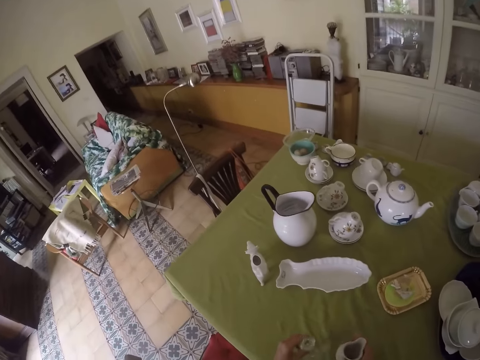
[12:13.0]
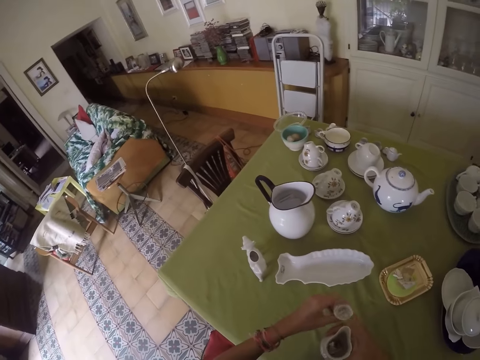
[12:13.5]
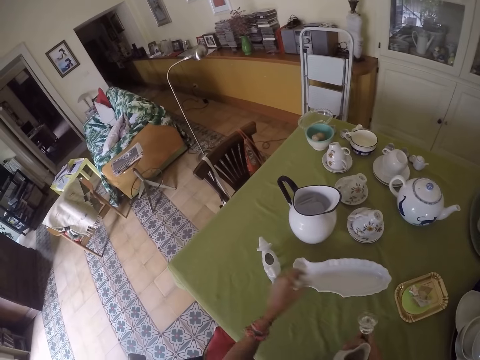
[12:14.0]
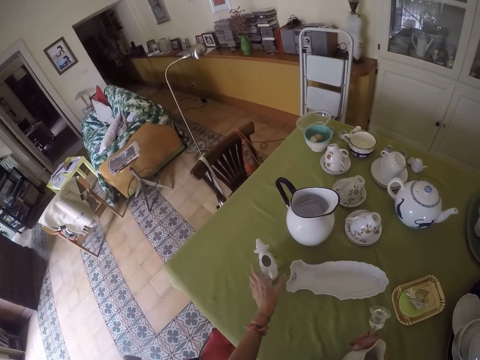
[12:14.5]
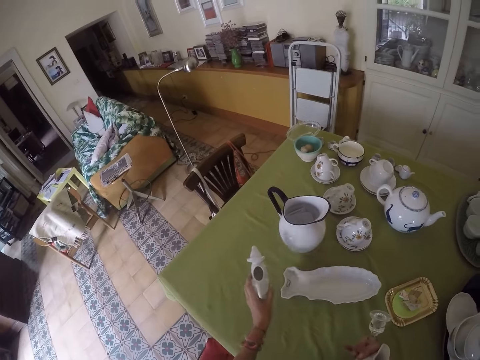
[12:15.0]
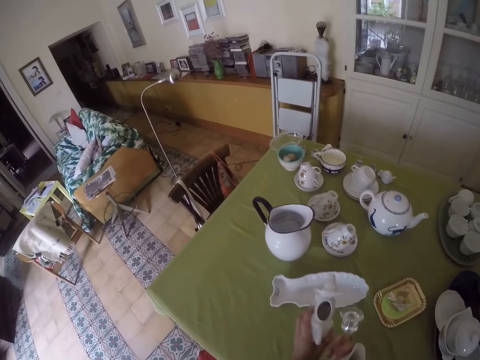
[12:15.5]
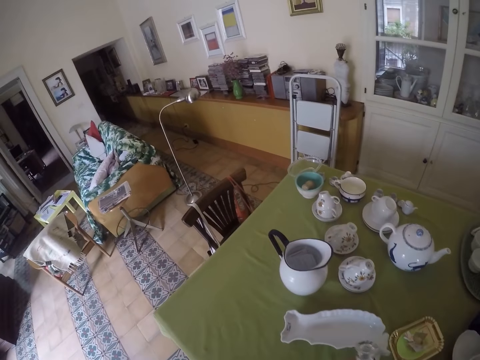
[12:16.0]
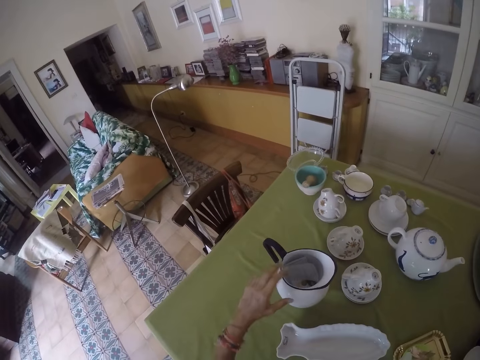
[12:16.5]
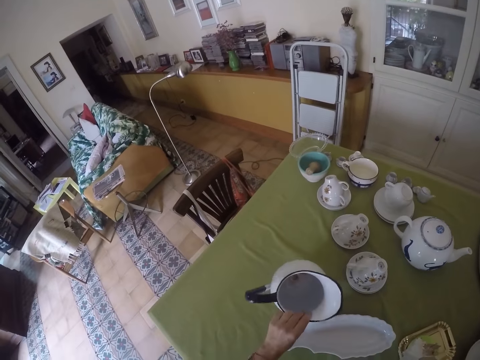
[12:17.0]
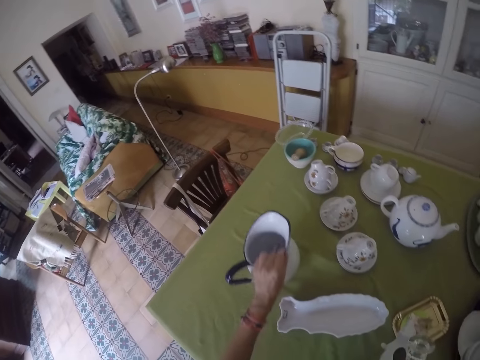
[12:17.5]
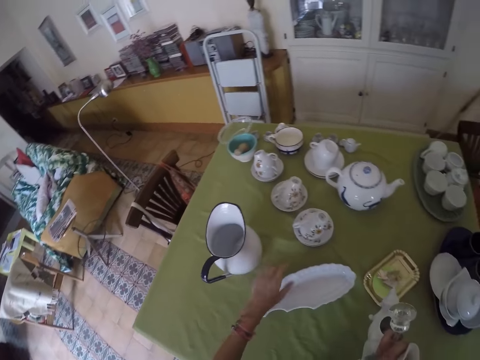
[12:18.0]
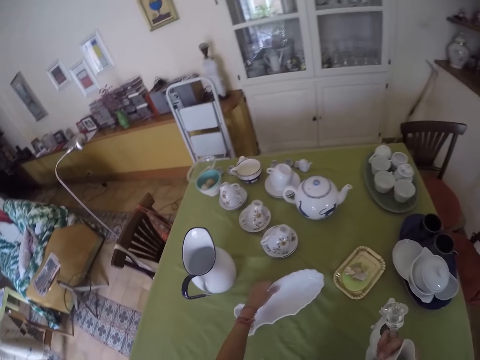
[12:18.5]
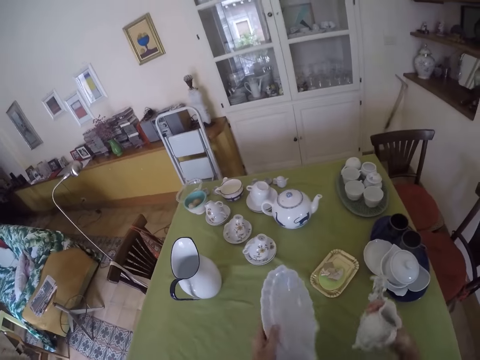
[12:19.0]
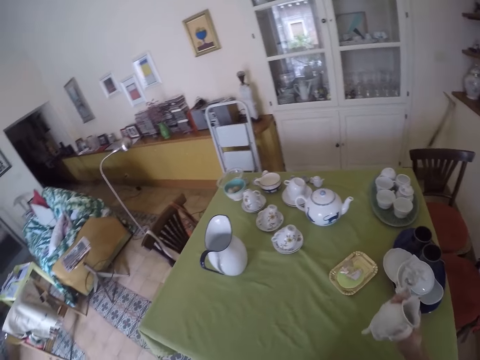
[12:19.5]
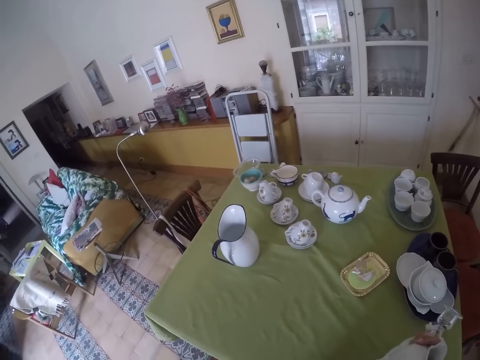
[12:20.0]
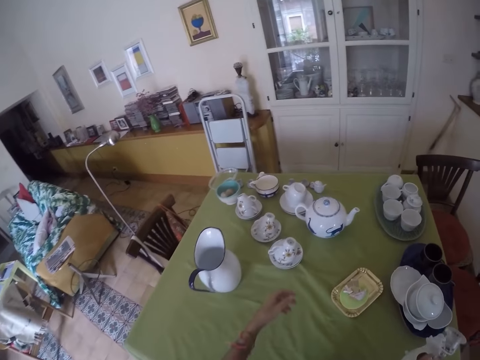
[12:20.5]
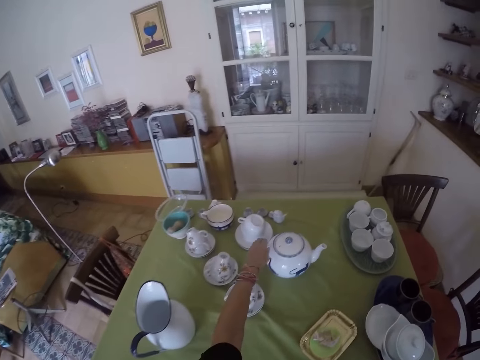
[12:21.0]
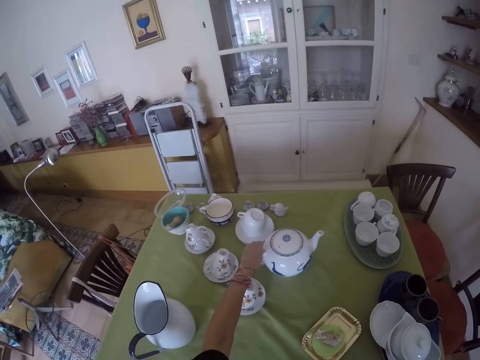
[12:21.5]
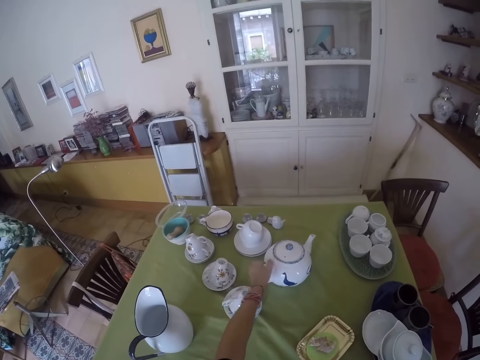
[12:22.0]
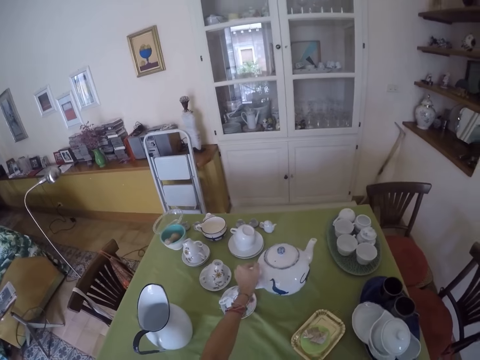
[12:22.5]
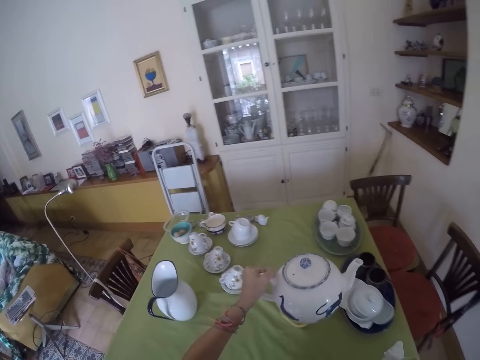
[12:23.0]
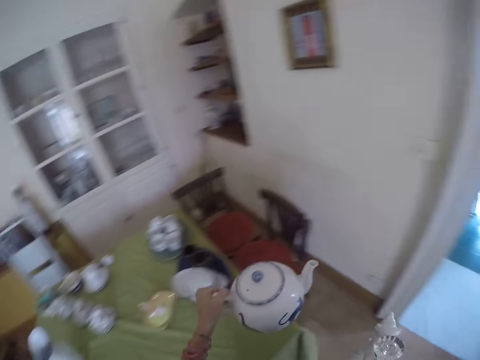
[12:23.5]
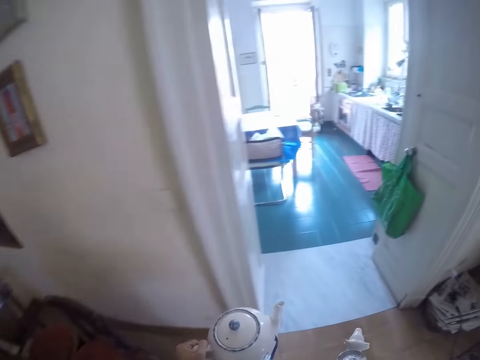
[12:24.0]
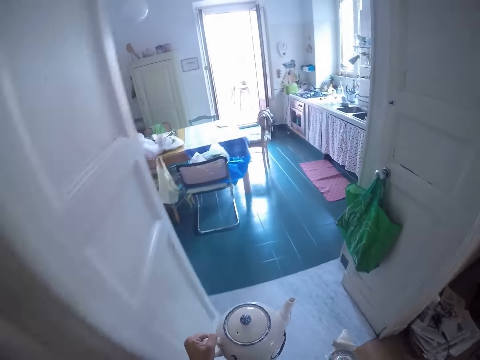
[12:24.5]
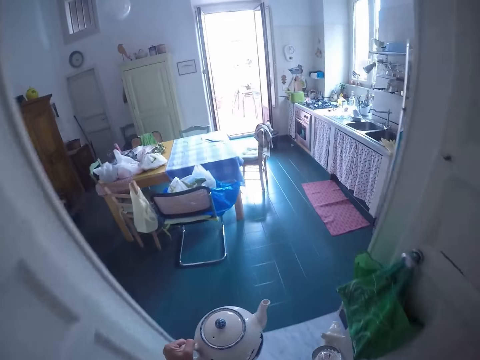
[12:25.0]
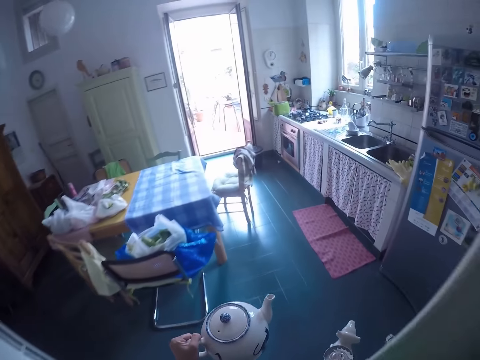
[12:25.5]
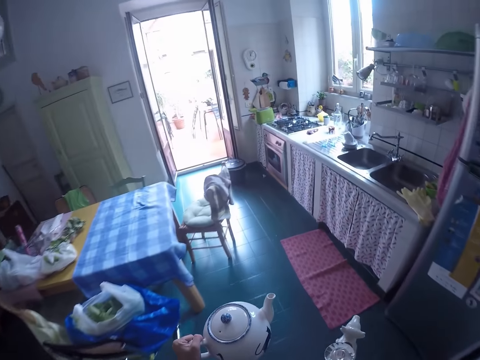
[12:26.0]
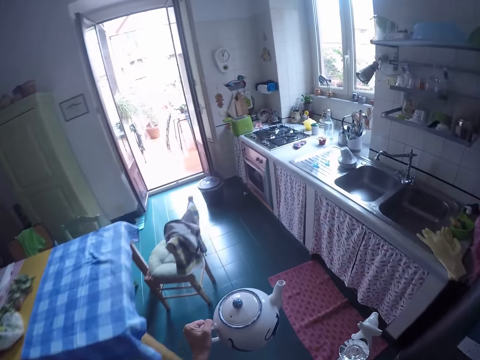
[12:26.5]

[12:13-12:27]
The camera wearer collects more utensils from the table. They walk around. They carry the utensil to the kitchen.

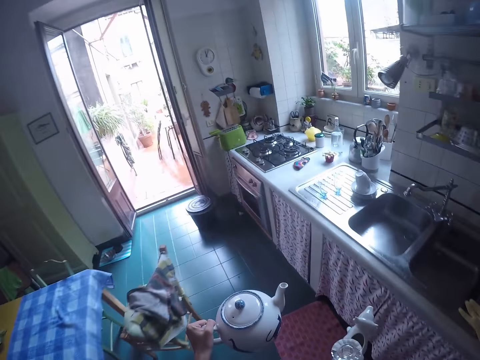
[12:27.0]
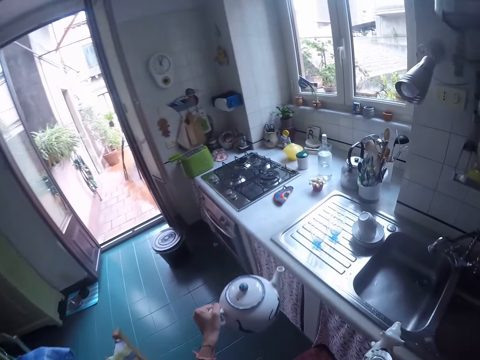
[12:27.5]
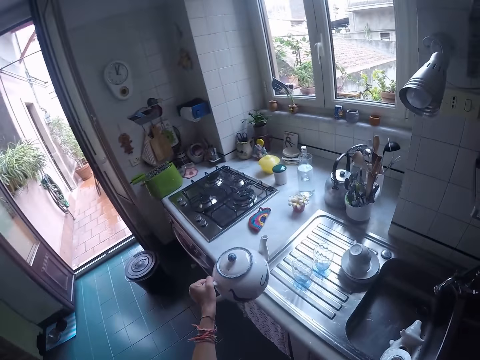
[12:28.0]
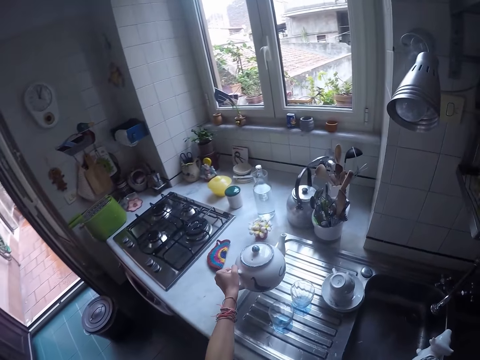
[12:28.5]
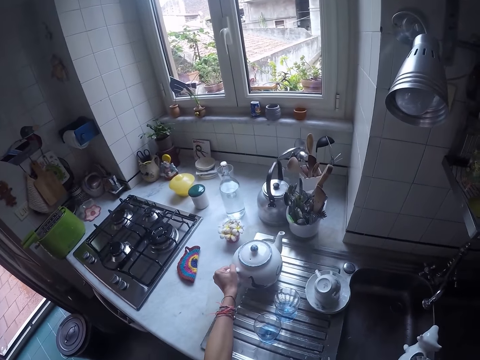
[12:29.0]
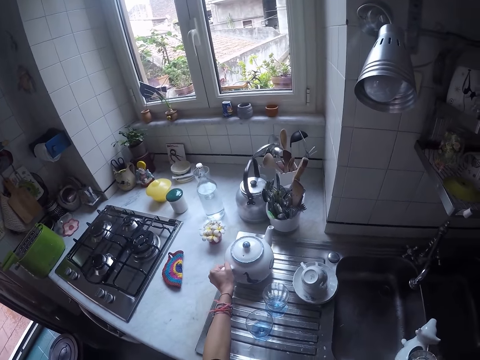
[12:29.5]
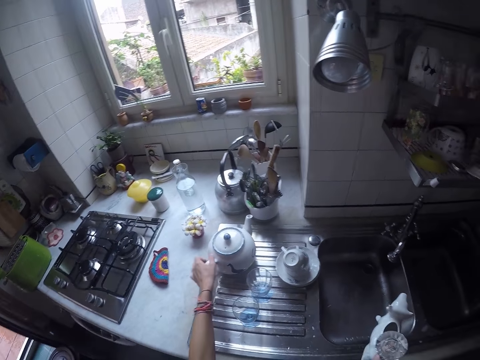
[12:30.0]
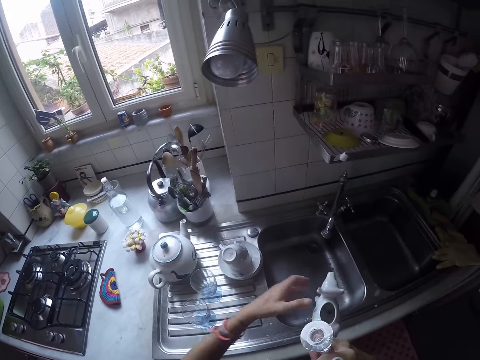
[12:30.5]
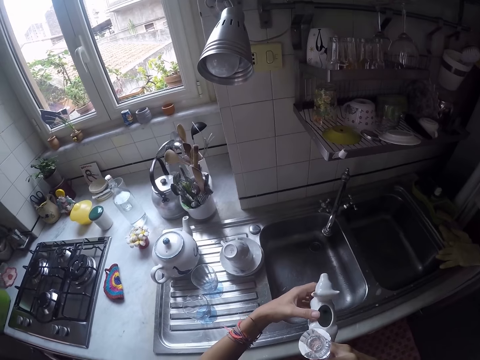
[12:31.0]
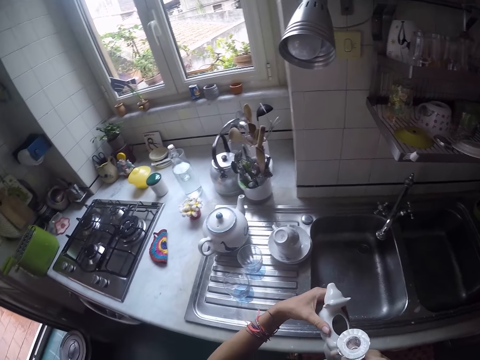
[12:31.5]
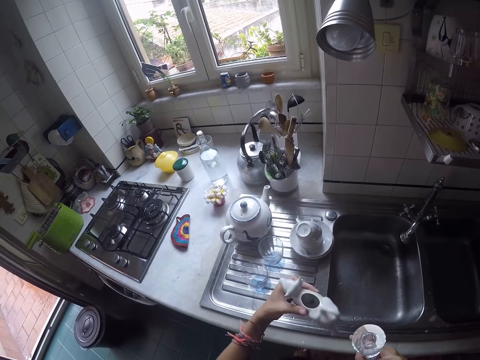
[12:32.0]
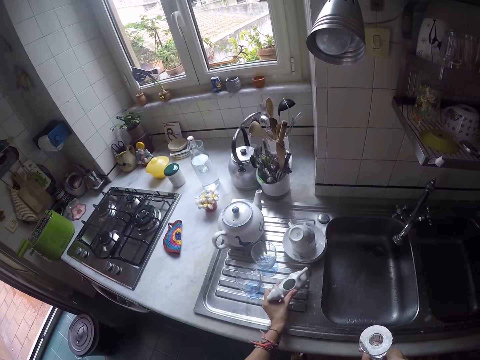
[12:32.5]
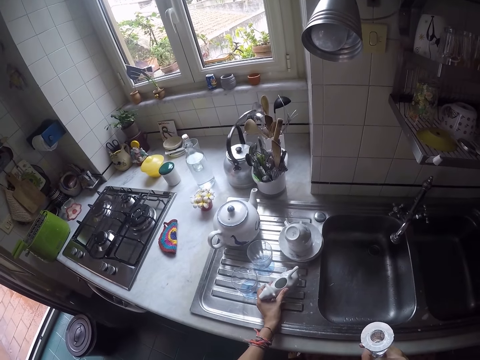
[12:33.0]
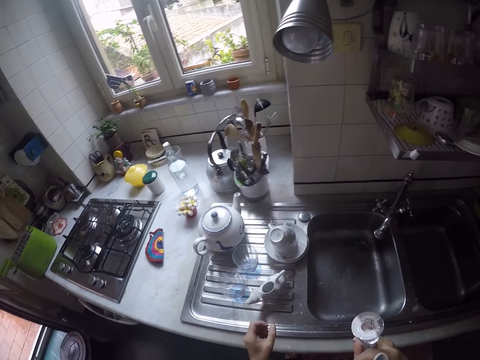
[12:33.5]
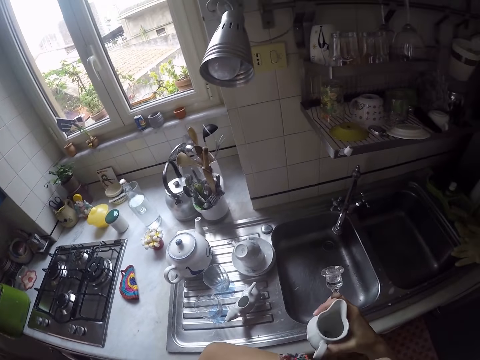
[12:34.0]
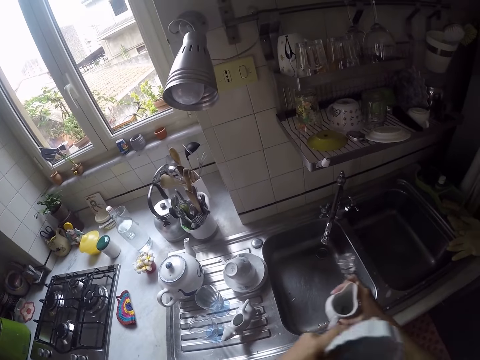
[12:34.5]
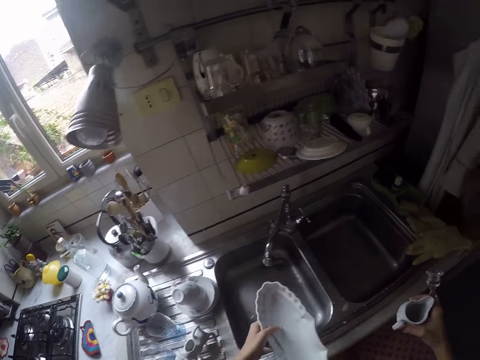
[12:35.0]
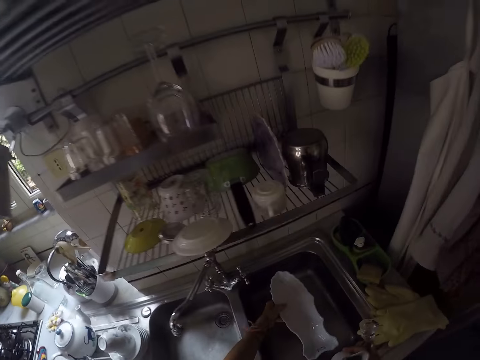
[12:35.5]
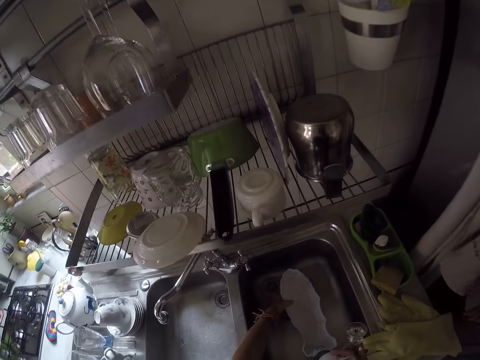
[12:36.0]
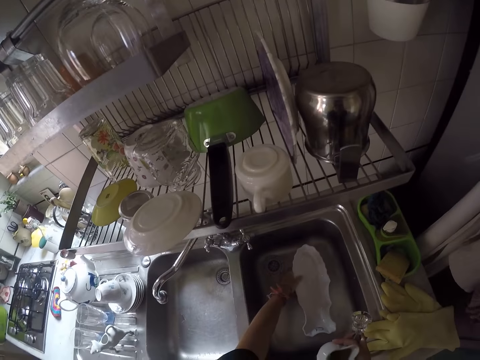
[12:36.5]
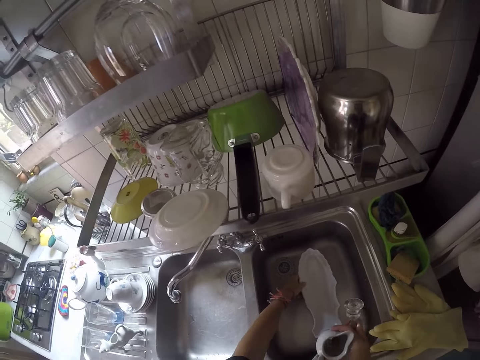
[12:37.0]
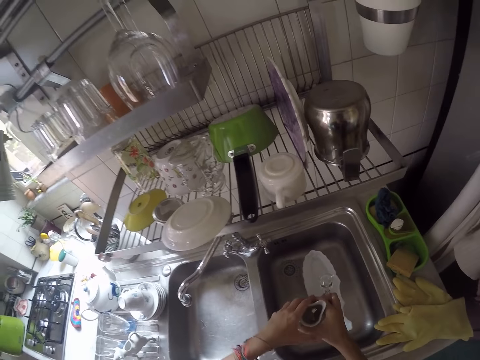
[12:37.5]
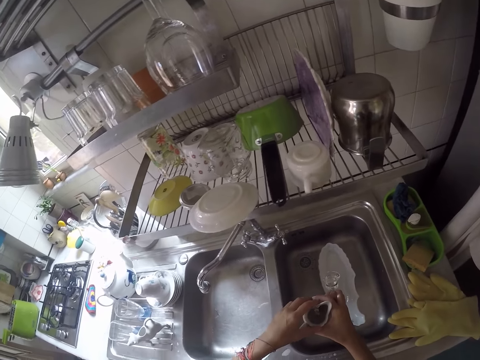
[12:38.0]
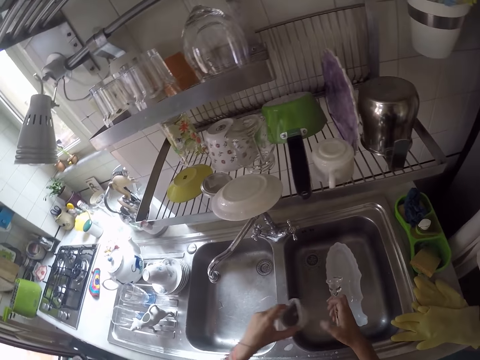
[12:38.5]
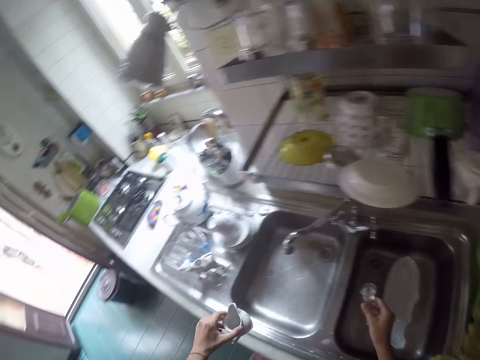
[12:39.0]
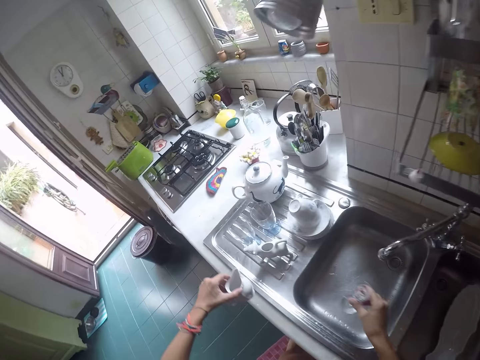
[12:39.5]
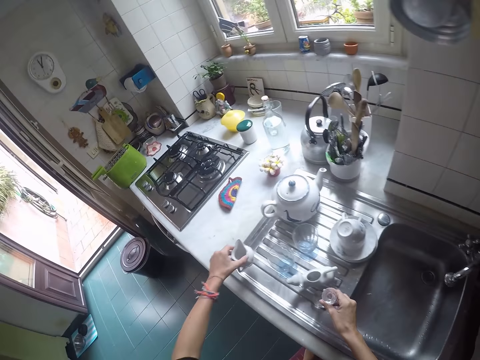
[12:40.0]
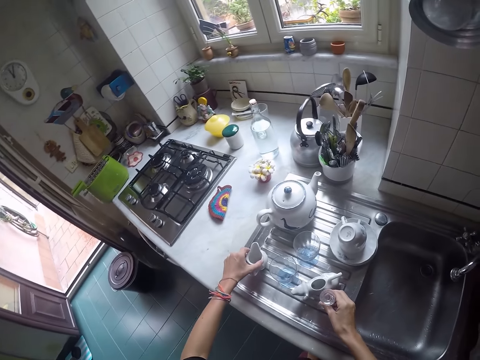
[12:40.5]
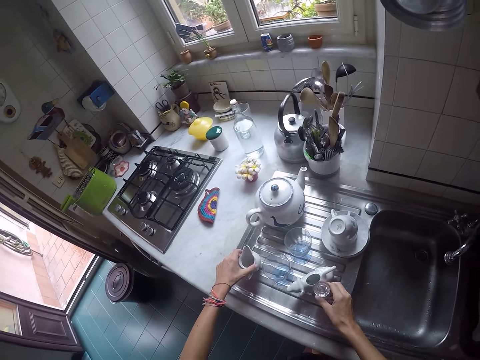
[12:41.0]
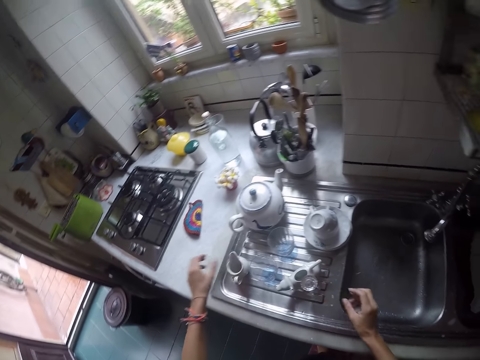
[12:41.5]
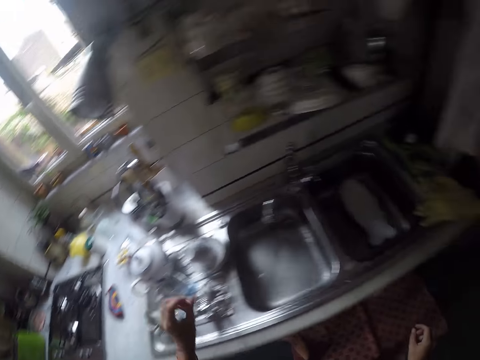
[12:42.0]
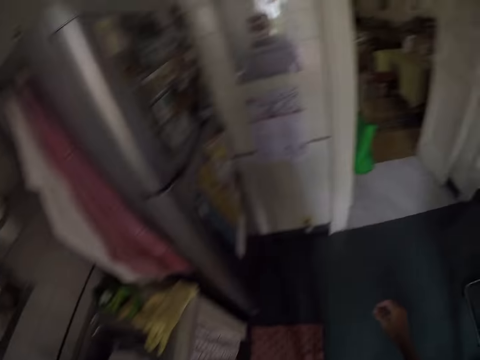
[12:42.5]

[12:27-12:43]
The camera wearer puts the utensils on the kitchen slab. They put dishes in the sink. They put other utensils in the sink. They put more utensils on the sink slab.
